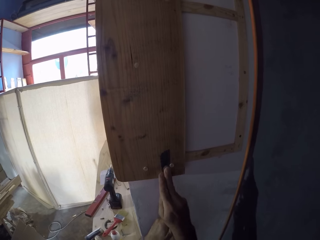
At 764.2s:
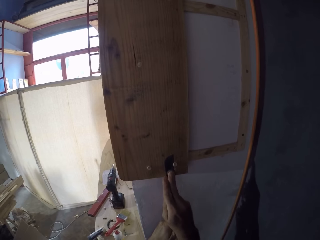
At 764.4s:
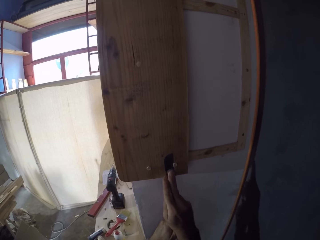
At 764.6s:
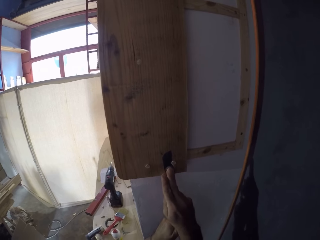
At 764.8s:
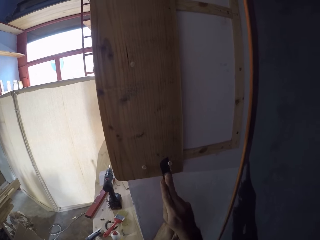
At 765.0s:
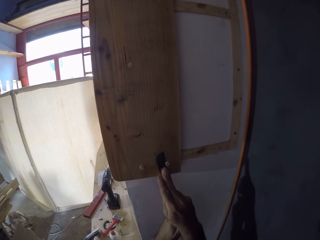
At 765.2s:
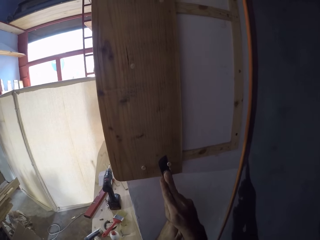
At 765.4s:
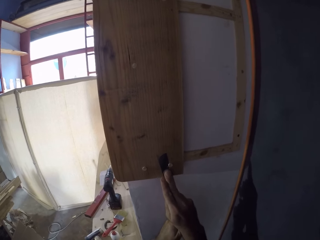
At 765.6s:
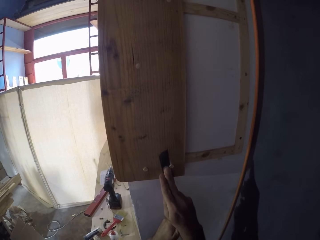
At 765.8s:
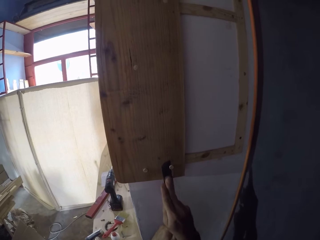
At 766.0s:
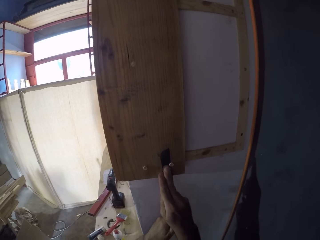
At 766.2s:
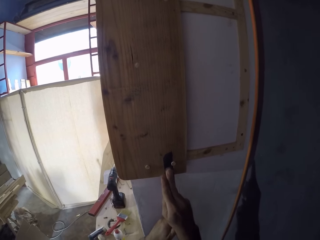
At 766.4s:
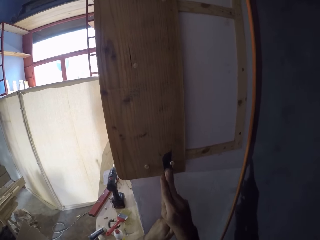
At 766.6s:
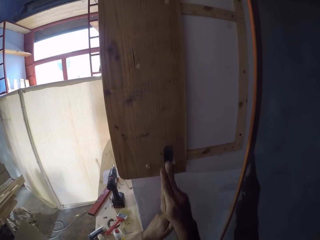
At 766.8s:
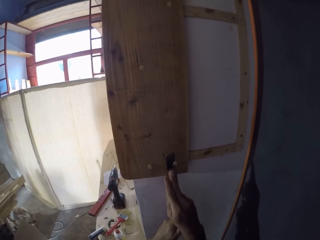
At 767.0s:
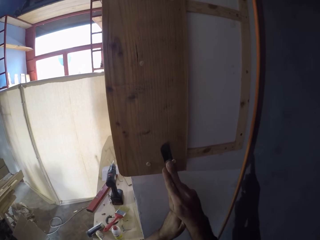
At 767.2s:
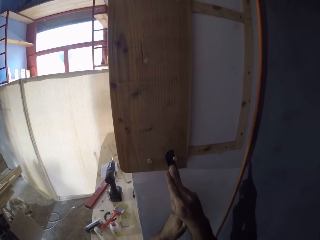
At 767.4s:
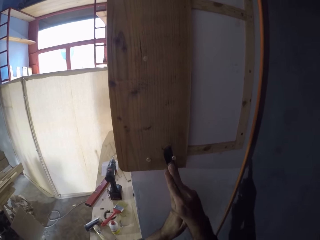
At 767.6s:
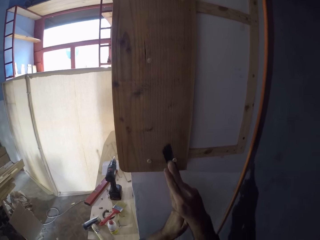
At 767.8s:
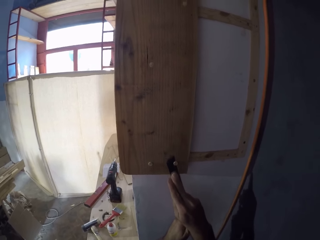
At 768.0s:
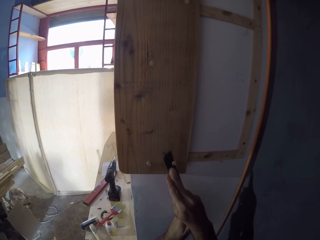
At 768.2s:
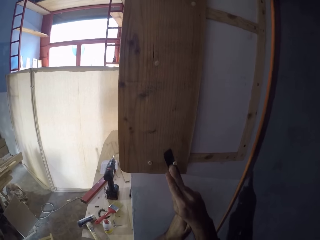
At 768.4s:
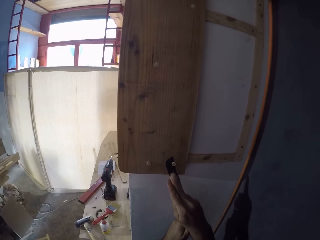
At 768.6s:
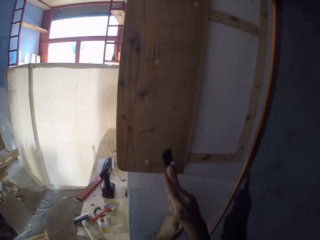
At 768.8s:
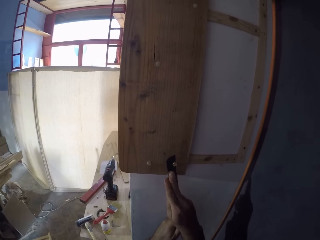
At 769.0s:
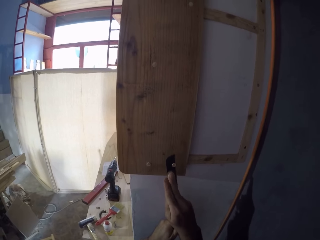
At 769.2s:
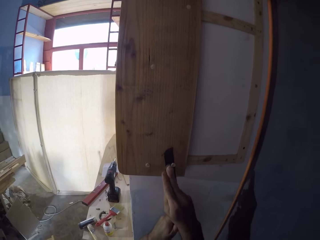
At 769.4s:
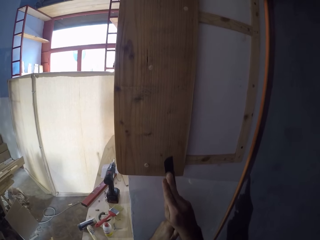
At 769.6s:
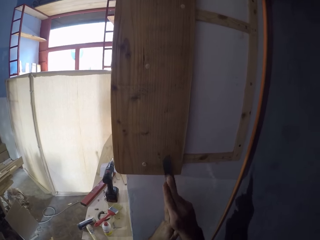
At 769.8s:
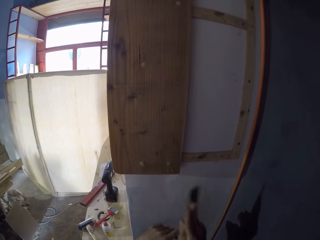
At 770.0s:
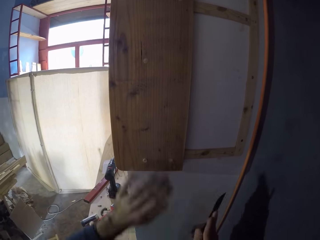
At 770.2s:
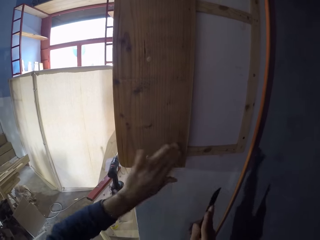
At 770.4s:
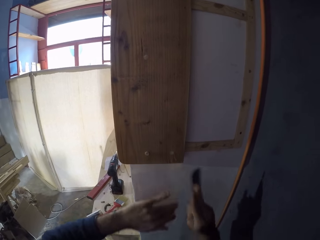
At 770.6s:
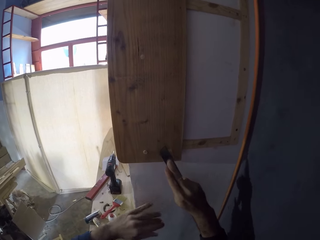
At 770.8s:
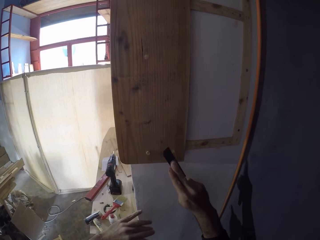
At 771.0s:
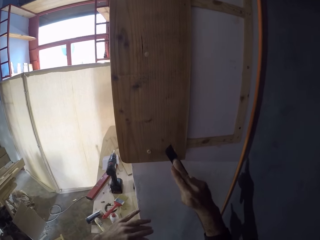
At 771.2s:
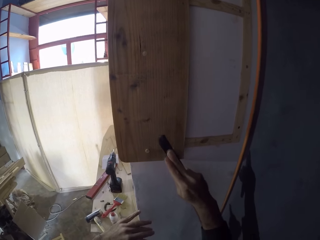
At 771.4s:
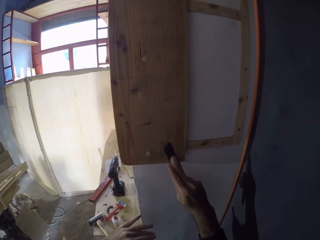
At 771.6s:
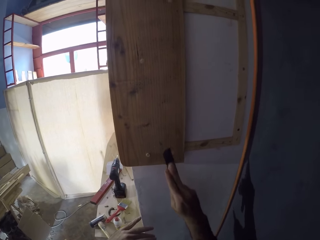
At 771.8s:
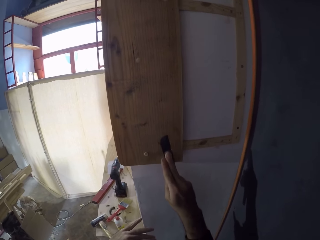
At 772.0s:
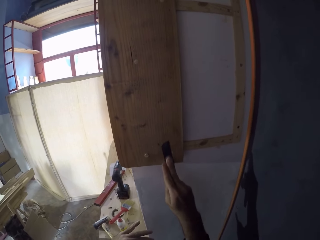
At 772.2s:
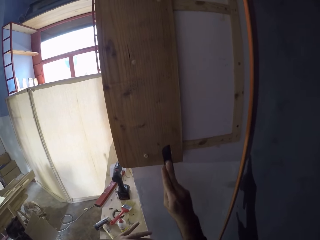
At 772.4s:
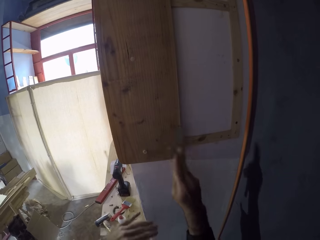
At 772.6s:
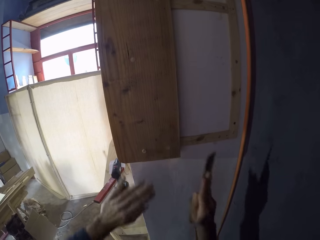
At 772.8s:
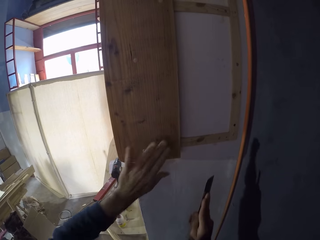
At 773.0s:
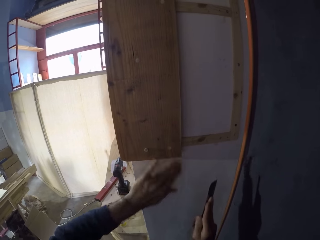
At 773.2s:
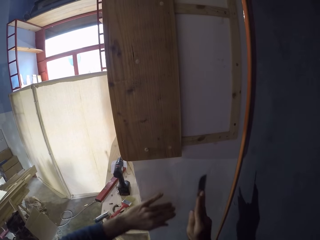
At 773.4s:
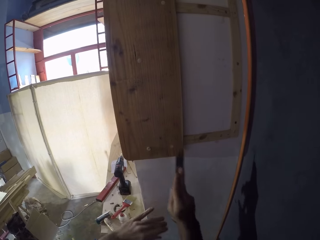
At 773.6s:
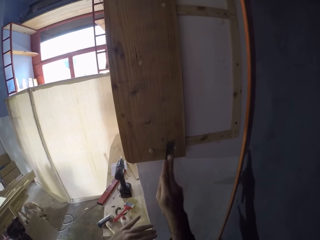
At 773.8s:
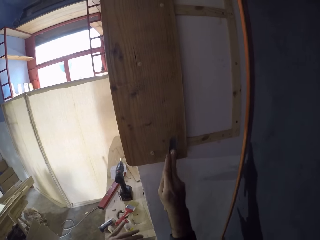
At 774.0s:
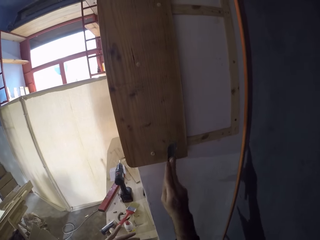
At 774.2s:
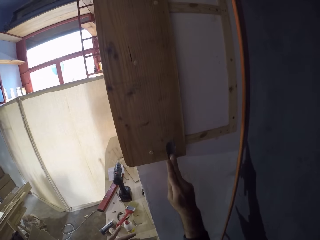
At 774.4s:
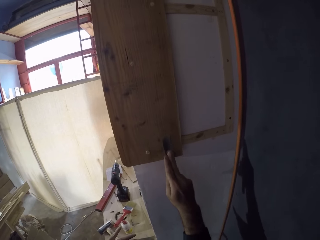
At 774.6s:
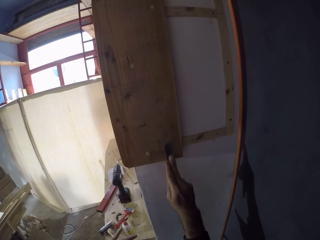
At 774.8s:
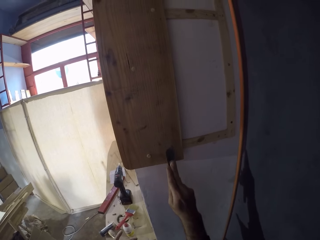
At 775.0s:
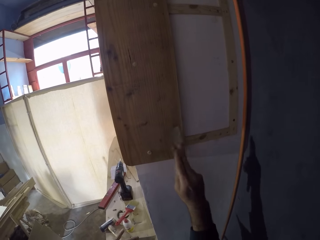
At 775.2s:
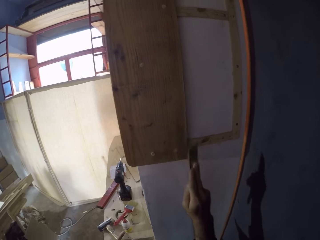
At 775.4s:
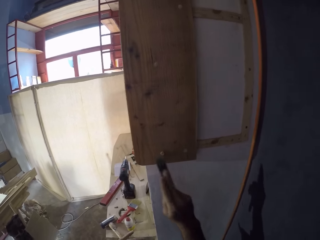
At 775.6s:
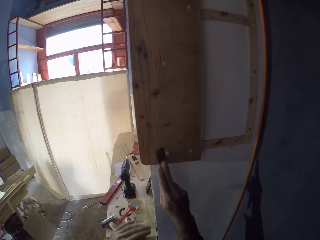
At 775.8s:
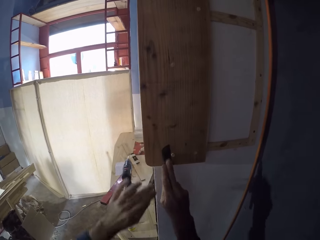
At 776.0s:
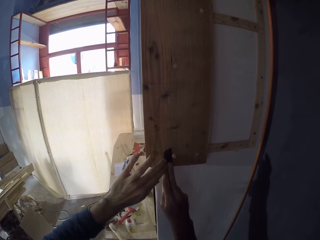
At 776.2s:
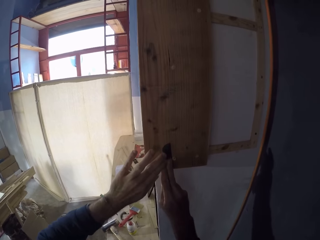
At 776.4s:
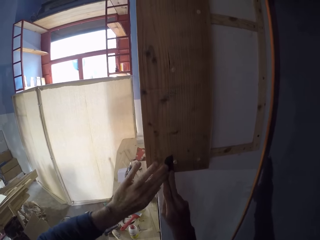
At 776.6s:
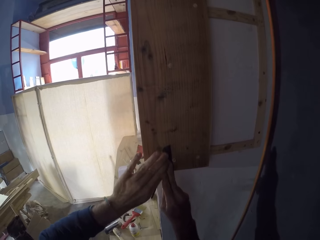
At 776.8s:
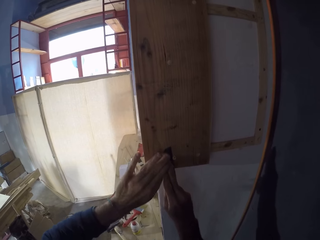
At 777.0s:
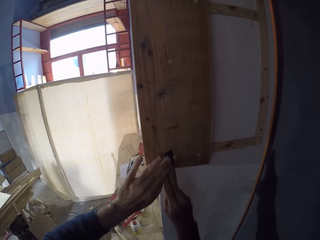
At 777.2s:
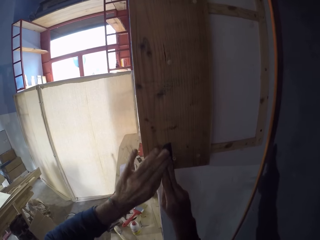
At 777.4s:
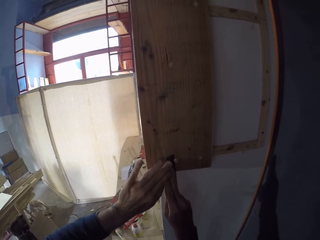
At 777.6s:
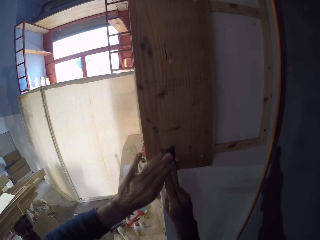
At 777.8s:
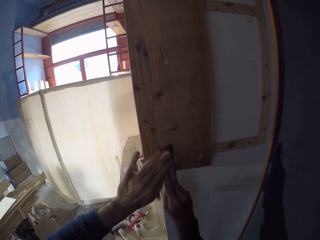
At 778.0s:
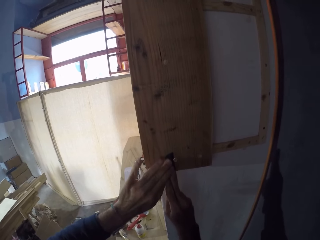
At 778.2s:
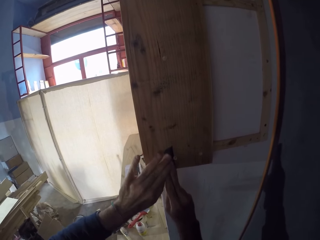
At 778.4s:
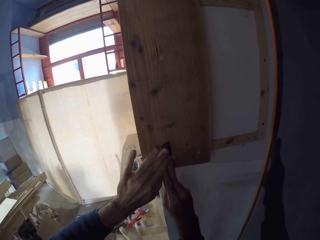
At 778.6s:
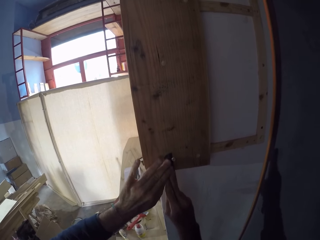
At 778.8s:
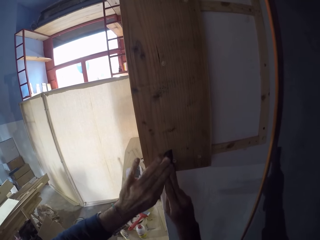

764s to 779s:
The camera wearer removes the knife from the wood. He touches the wooden frame with his left hand. He wipes the wood with the left hand. He lifts the knife. He cuts off the wooden pin's end in the wooden frame with the knife in his right hand. He wipes the wood with the left hand. He touches the wooden frame with his left hand. He cuts off the wooden pin's end in the wooden frame with the knife in his right hand. He moves the knife. He cuts off the wooden pin's end in the wooden frame with the knife in both hands.

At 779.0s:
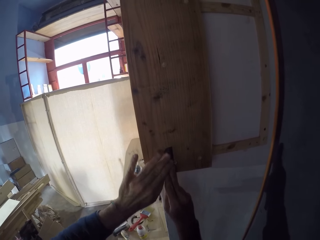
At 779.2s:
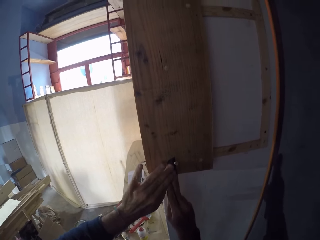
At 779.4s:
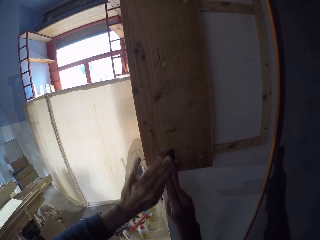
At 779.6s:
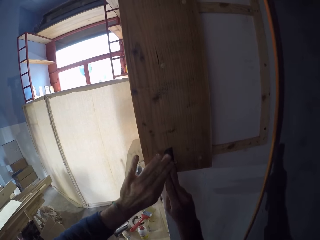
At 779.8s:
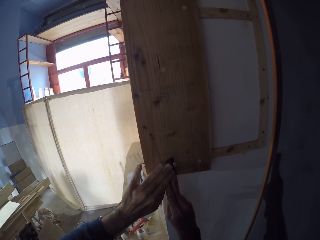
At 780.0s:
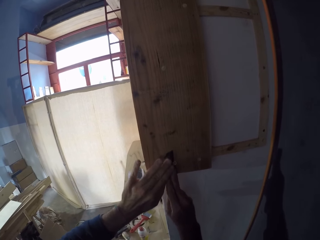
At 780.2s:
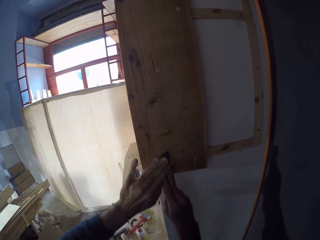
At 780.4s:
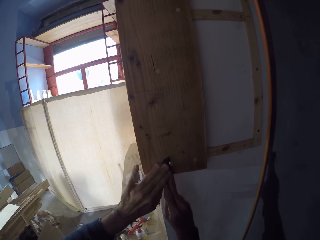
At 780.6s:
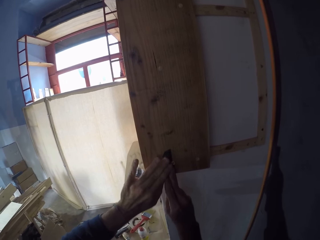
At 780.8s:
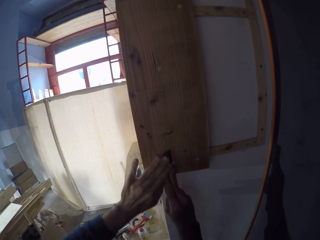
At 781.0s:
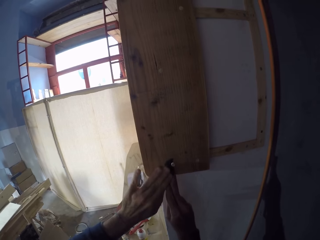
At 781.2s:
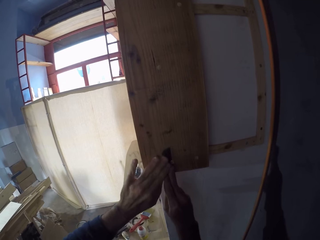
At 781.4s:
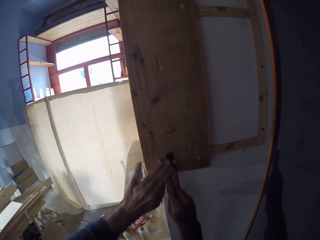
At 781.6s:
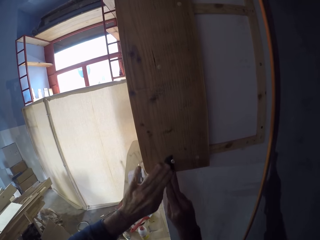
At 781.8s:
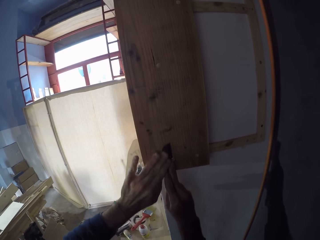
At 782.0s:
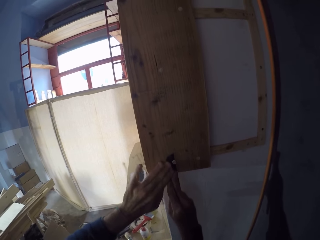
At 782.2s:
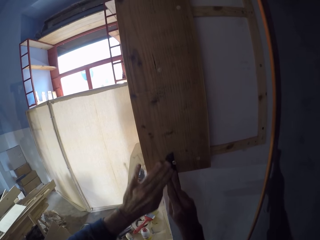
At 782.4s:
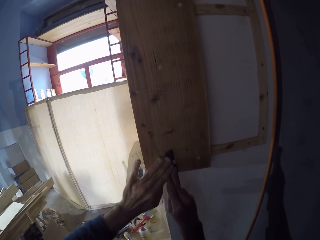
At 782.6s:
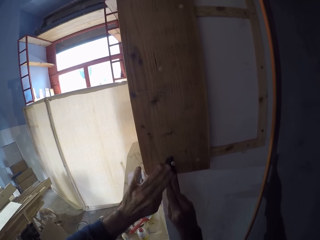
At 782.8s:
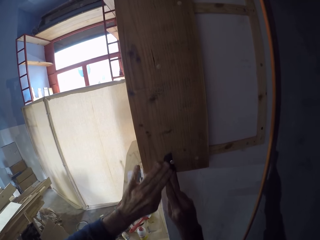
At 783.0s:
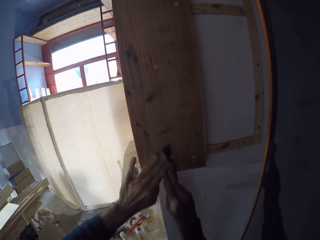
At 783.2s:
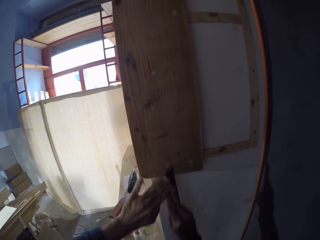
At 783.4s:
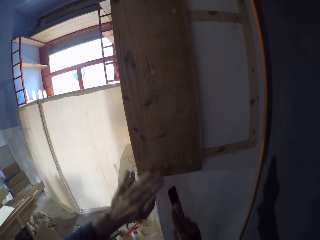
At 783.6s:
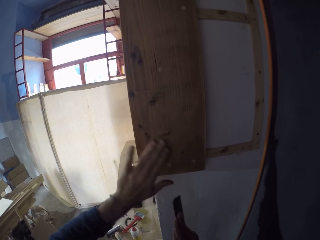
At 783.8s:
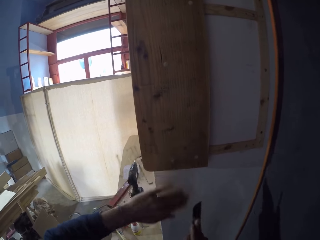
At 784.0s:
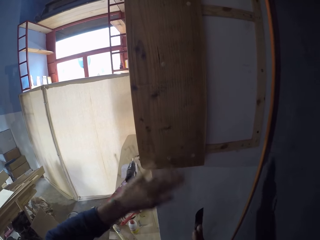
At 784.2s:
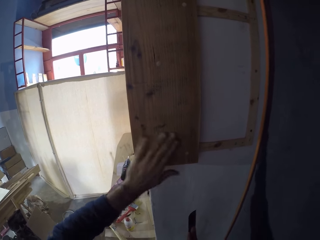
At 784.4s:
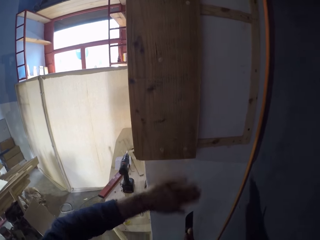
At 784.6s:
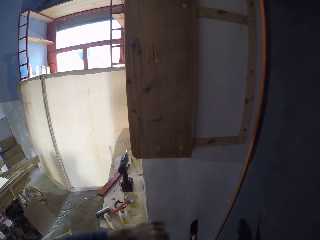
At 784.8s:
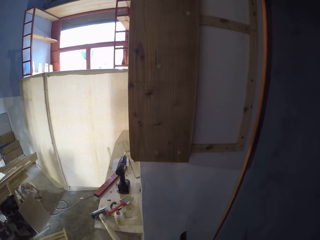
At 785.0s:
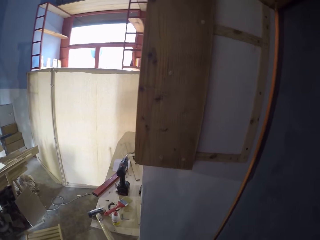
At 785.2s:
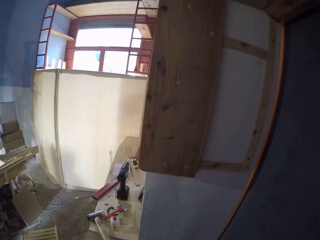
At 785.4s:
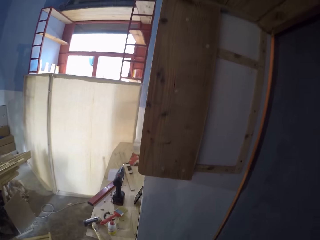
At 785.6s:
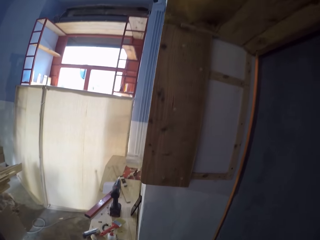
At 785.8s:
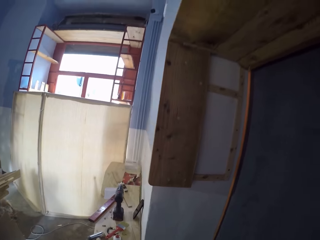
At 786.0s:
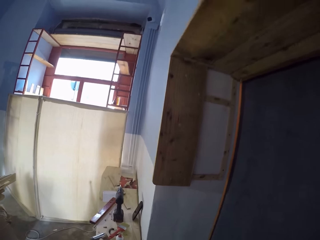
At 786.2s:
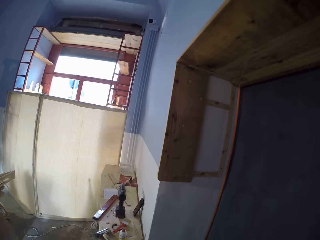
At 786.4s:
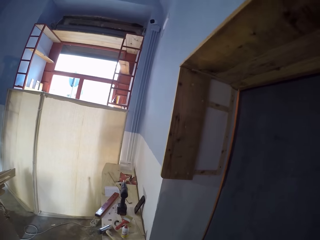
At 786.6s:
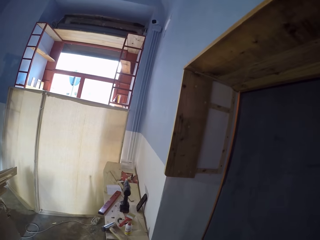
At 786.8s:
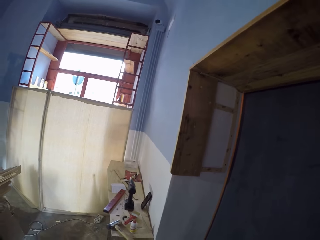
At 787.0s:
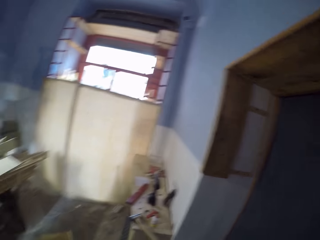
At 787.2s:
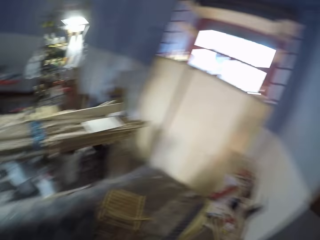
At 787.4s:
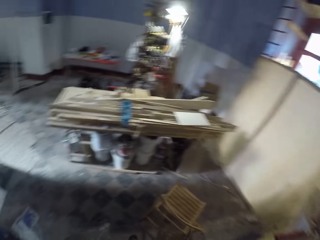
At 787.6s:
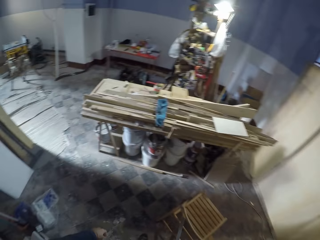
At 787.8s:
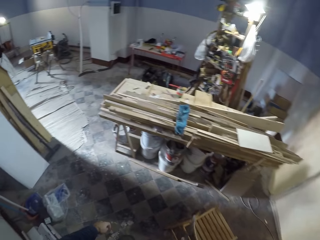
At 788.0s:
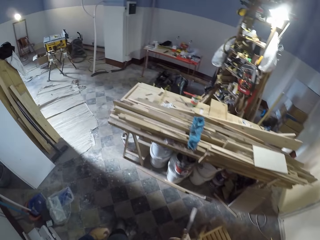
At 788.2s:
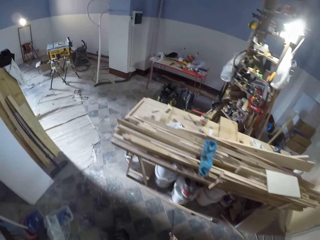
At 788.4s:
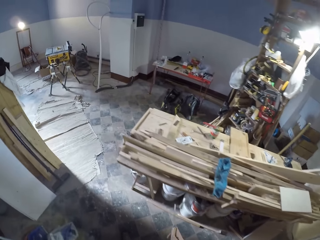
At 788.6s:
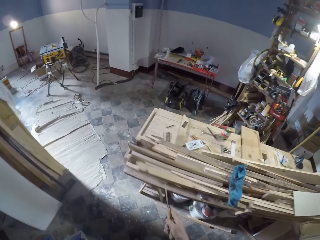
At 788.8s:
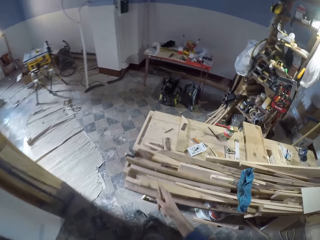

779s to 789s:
The camera wearer touches the wooden frame with his left hand. He wipes the wood with the left hand. He looks at the wood. He walks around.
